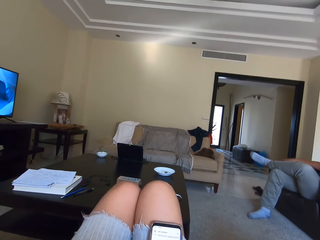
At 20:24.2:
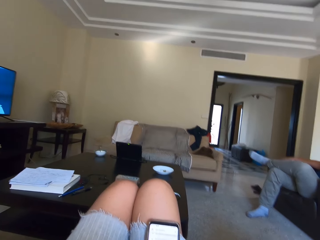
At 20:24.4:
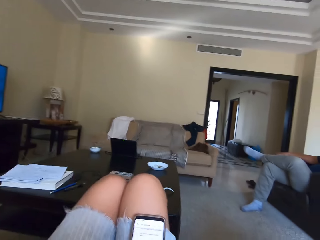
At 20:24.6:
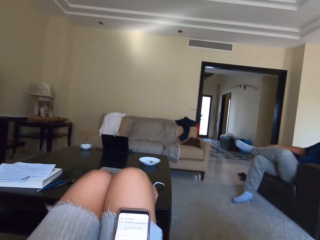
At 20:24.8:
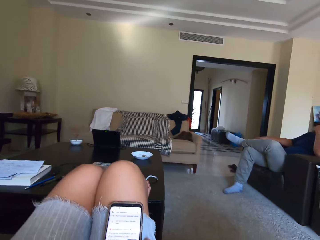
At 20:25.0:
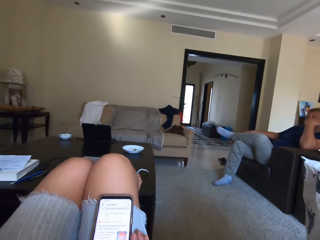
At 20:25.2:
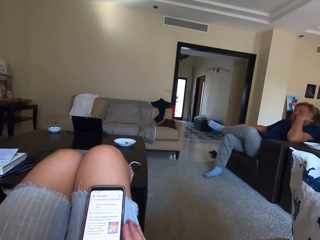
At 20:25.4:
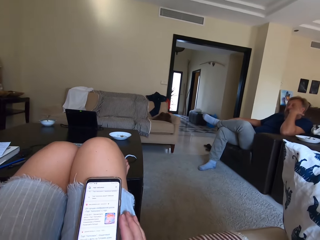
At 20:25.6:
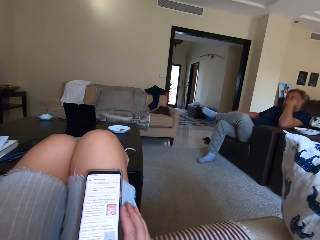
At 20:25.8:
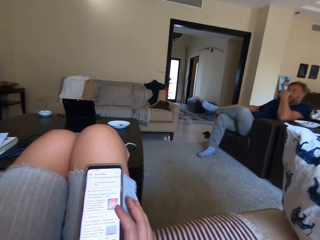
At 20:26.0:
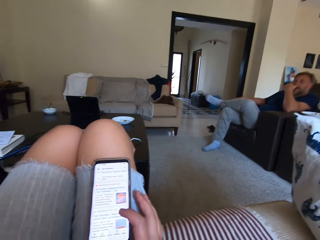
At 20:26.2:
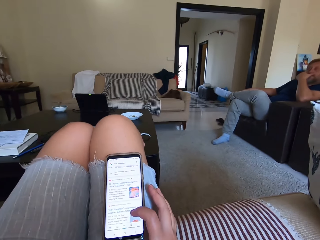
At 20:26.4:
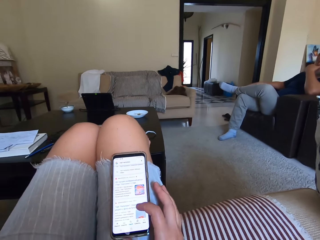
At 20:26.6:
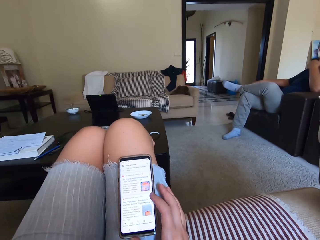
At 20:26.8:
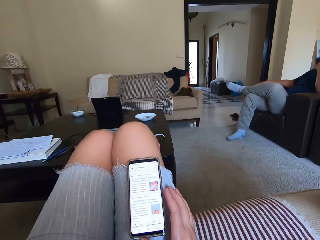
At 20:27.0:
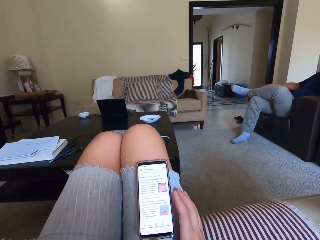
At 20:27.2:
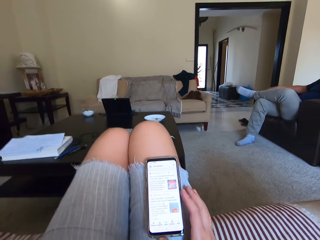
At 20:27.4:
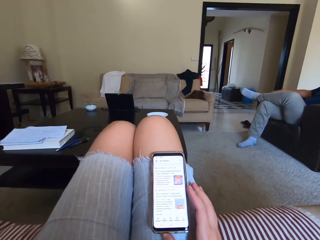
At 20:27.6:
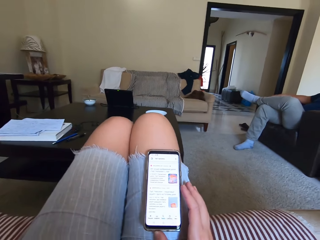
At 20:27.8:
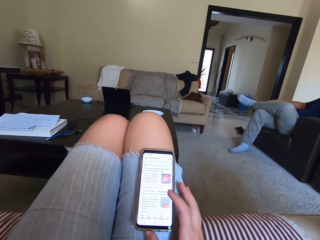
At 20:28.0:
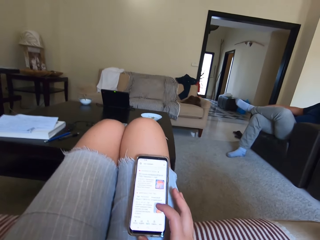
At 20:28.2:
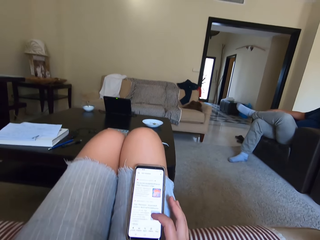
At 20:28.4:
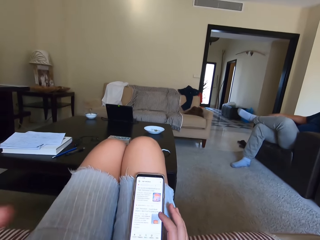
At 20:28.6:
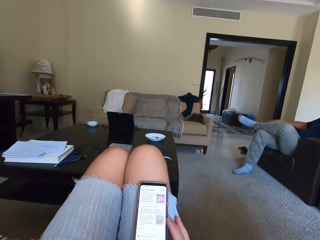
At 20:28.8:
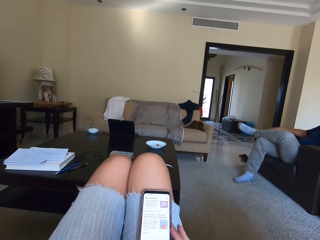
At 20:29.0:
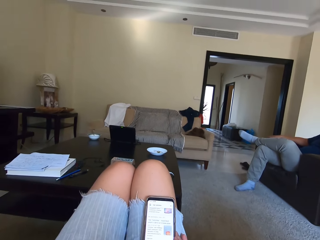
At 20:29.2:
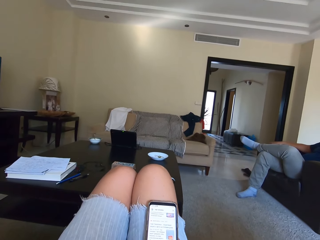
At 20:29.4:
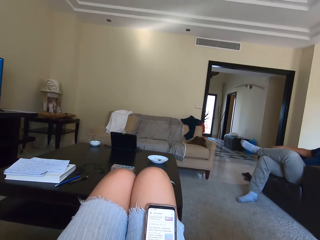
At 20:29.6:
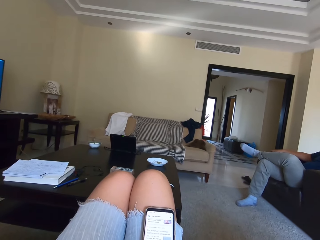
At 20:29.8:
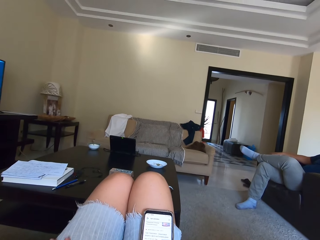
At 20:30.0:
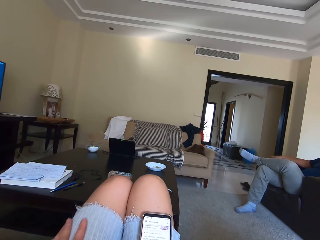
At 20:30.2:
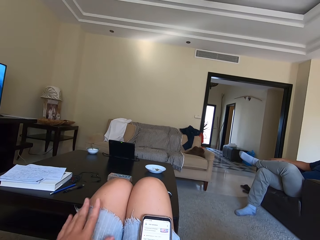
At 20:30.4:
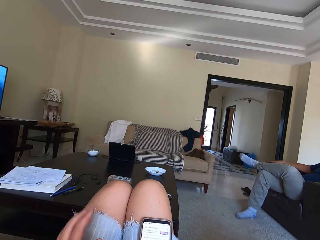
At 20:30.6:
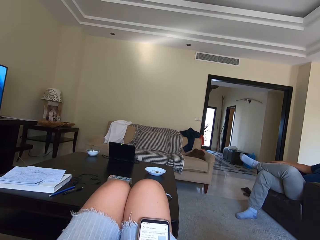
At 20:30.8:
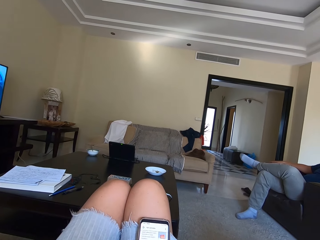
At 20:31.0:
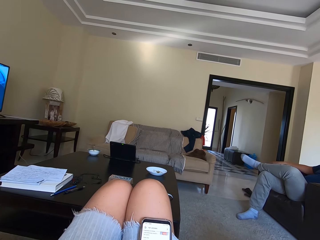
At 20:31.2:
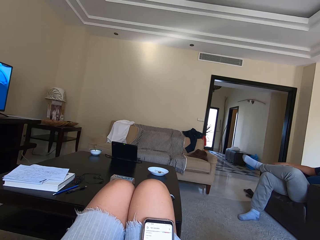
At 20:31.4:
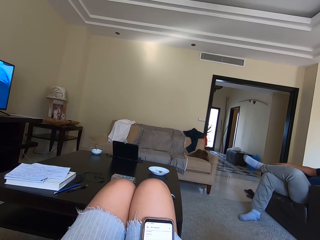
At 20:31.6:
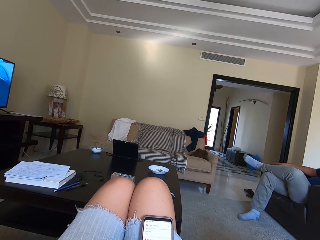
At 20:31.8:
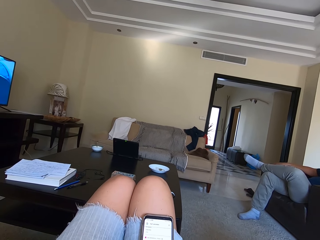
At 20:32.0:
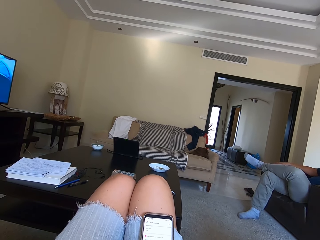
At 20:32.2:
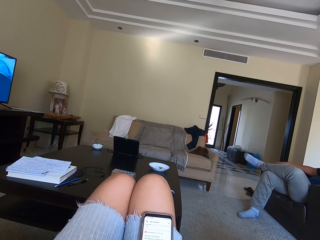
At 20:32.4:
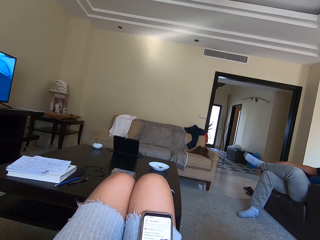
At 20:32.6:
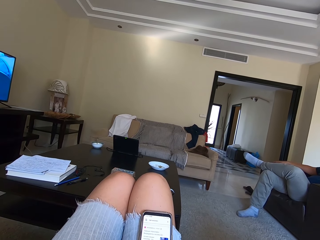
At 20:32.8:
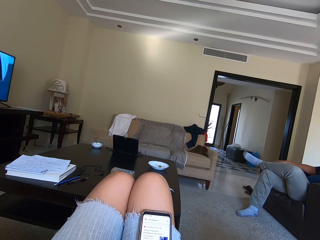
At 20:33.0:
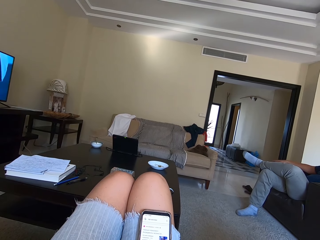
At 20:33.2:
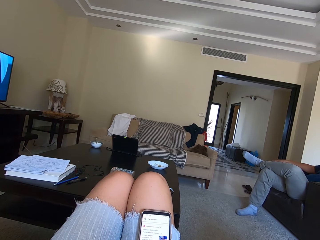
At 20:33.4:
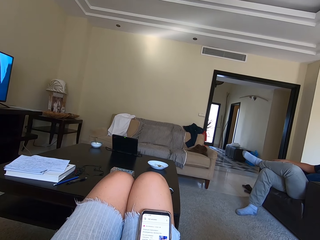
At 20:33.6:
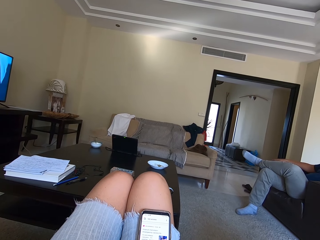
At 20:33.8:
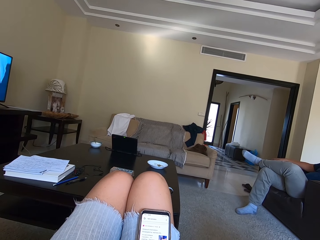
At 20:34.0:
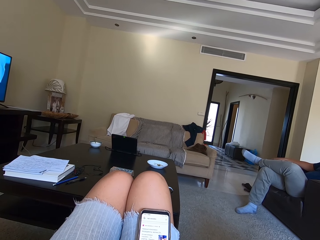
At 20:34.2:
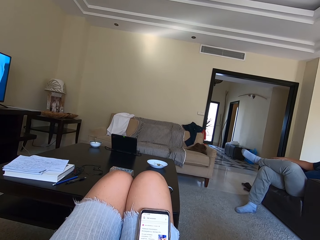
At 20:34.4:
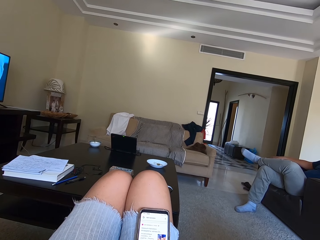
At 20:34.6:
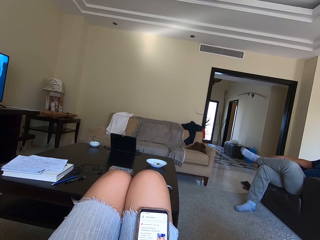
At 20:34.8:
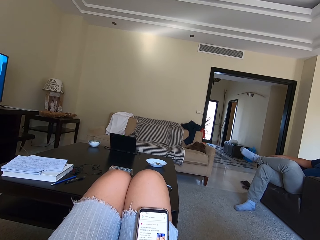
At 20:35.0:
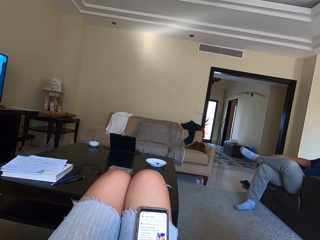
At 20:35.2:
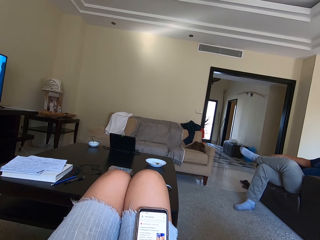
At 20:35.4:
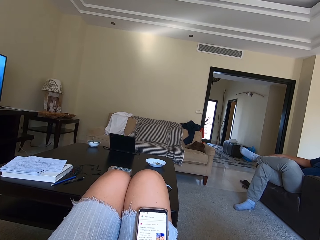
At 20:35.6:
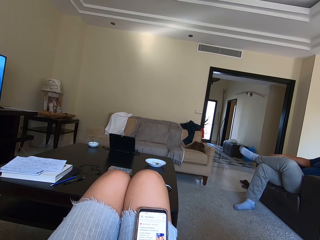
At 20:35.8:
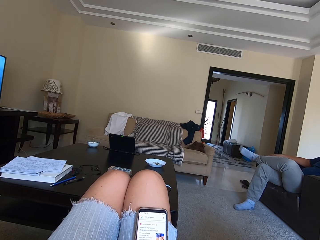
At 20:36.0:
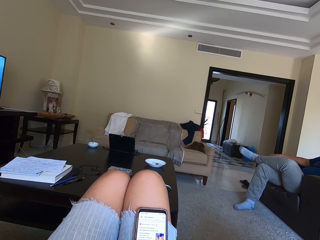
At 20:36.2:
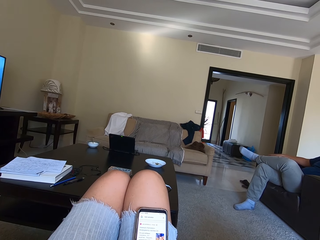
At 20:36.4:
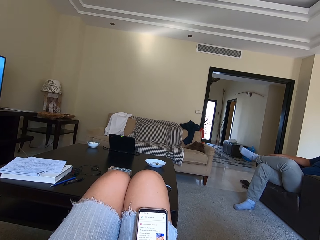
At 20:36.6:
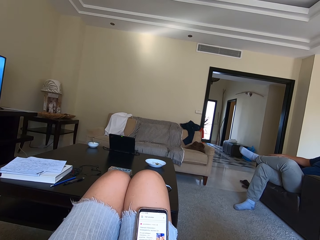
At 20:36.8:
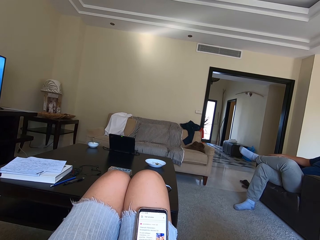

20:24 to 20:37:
The camera wearer looks at a man. The man touches his nose. The camera wearer uses a mobile phone. He wipes his leg.

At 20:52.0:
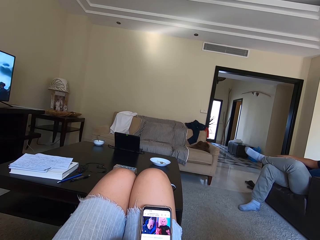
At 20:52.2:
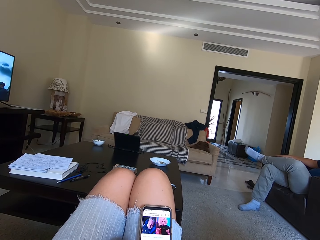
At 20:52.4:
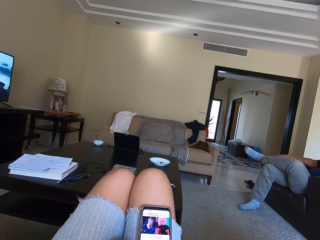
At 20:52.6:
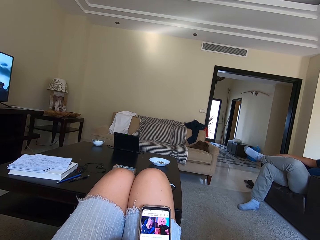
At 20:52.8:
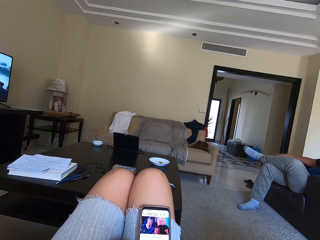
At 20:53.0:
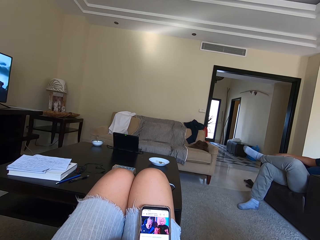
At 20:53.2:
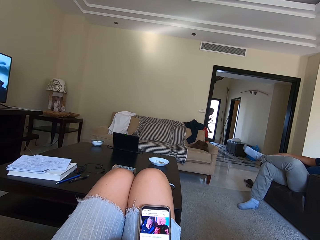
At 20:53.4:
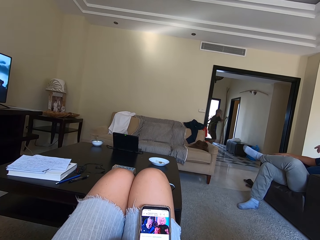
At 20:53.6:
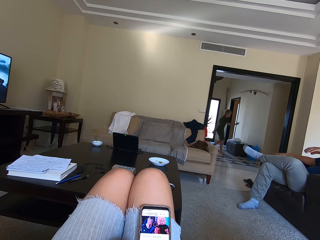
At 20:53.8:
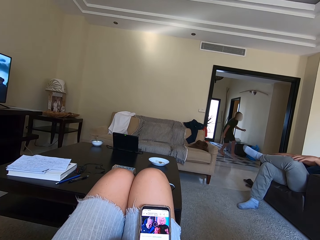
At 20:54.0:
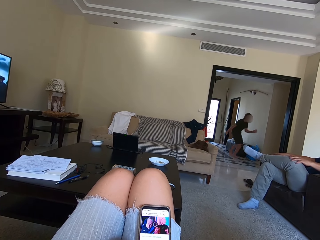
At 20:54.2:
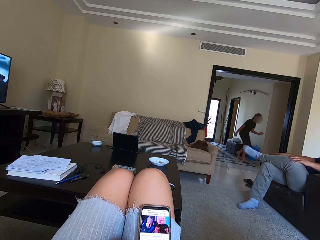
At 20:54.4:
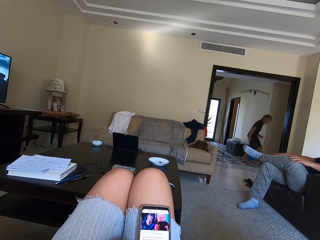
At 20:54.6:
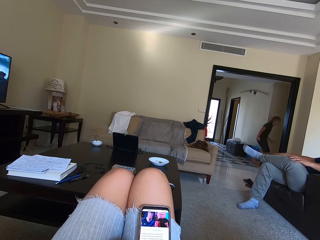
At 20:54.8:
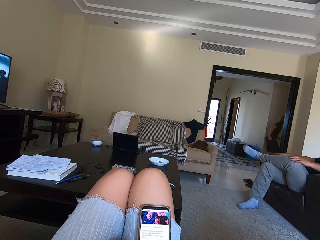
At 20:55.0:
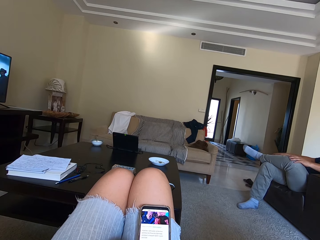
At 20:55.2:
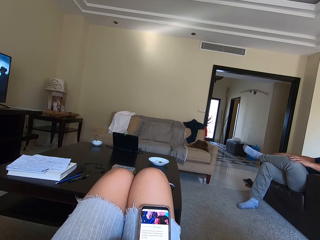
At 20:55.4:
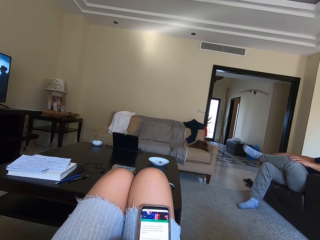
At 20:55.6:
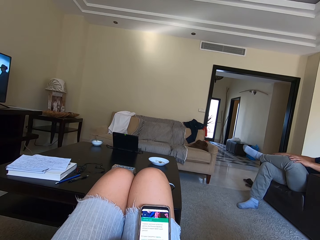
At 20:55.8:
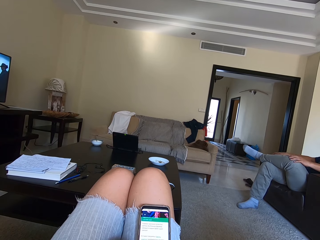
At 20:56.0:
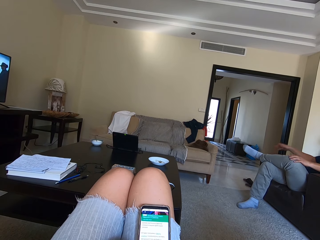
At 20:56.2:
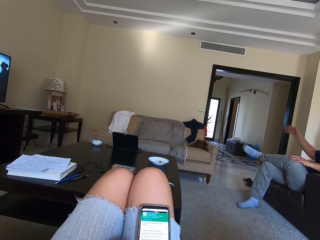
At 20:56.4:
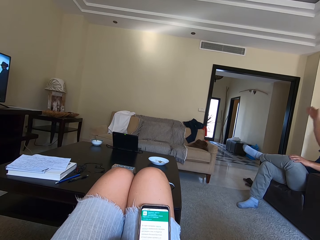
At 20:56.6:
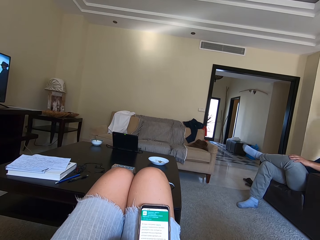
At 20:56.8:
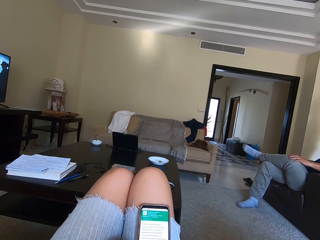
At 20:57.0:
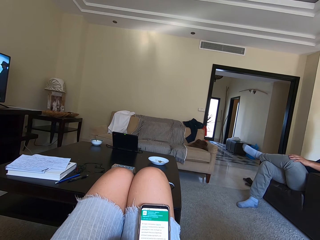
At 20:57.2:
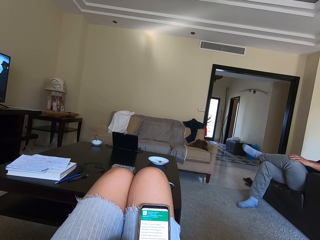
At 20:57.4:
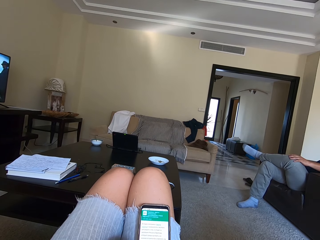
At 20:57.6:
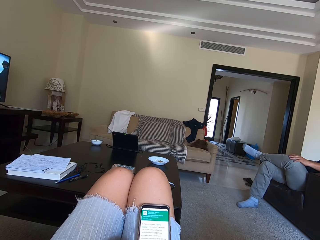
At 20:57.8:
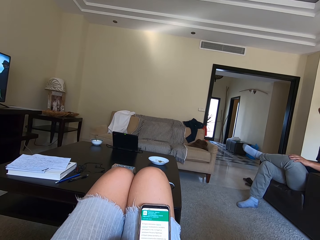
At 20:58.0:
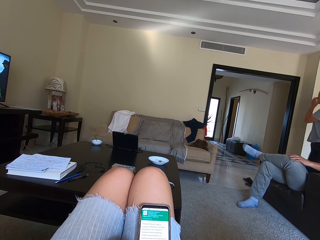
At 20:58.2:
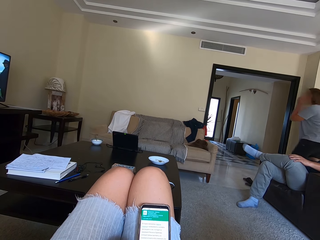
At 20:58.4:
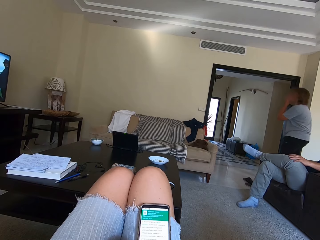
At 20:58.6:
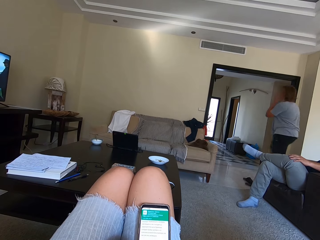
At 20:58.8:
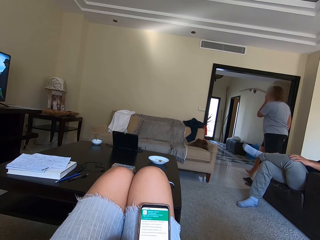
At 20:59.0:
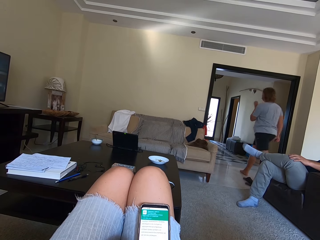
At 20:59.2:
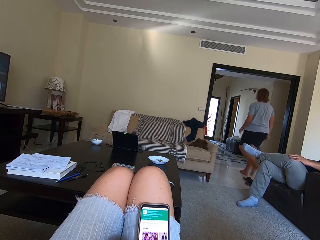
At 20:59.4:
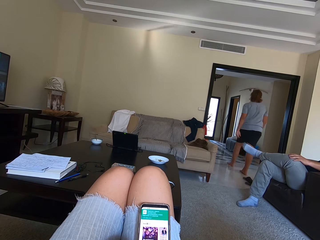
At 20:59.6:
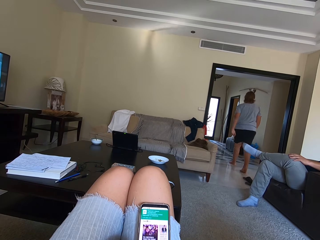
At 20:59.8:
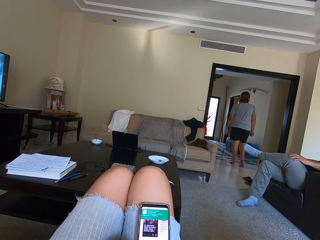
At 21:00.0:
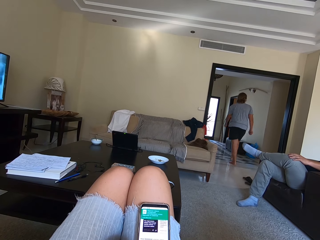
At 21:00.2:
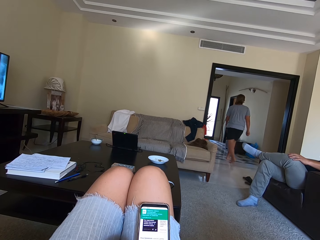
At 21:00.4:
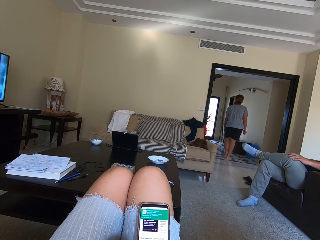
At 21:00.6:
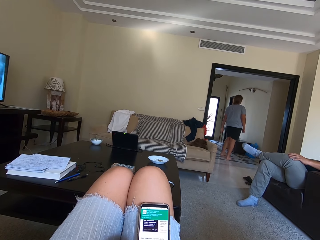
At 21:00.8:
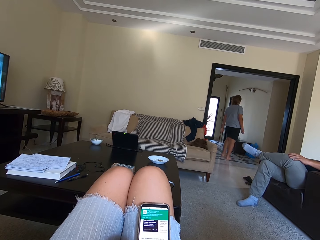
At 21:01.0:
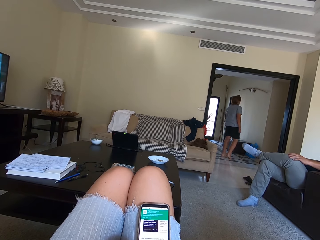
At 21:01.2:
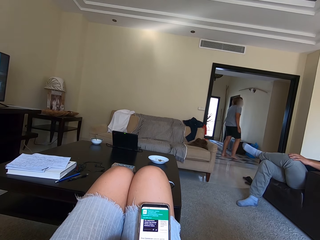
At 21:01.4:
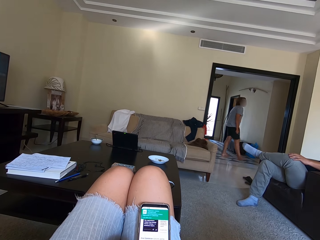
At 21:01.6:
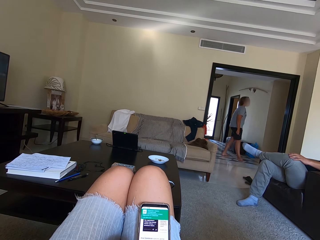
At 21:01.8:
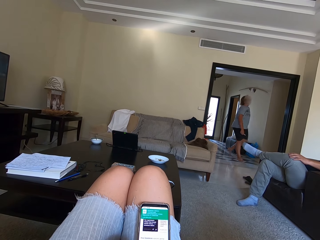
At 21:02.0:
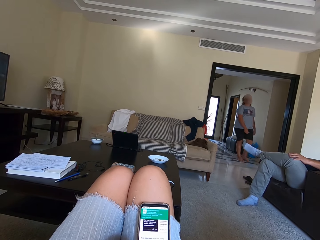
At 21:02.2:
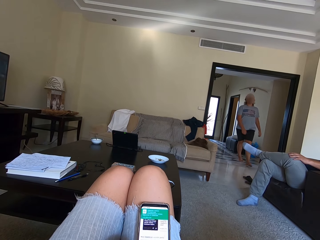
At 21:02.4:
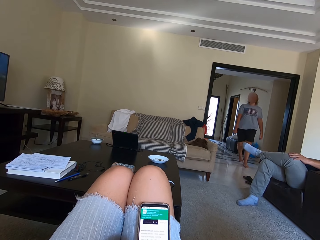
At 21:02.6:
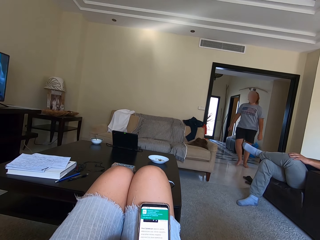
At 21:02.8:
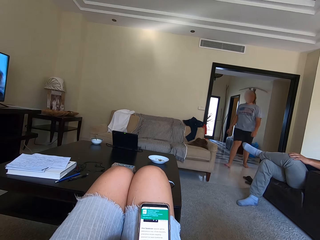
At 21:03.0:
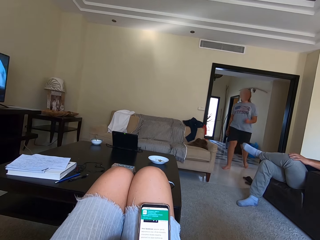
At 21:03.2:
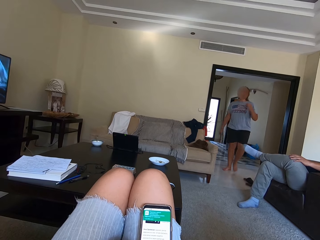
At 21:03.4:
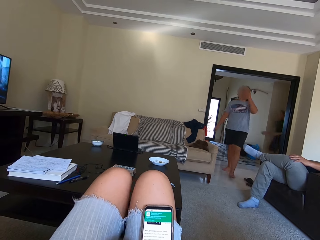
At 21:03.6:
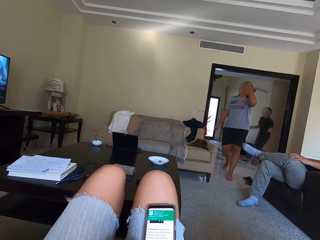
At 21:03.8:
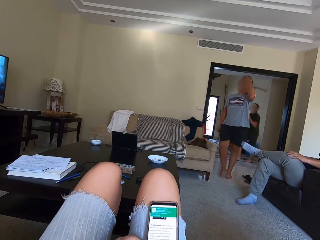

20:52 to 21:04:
A boy walks around. A man lifts up his right hand. A woman enters the room. The woman walks around.
